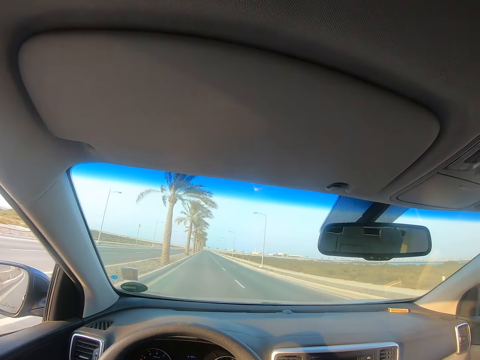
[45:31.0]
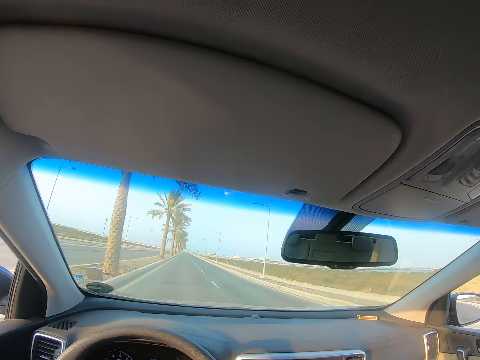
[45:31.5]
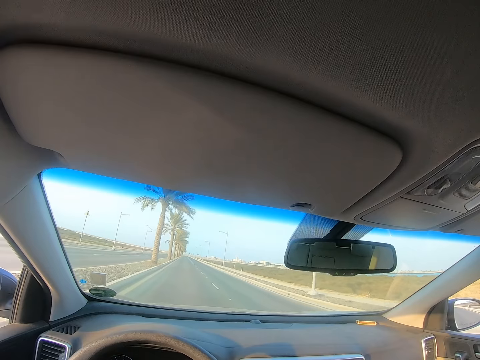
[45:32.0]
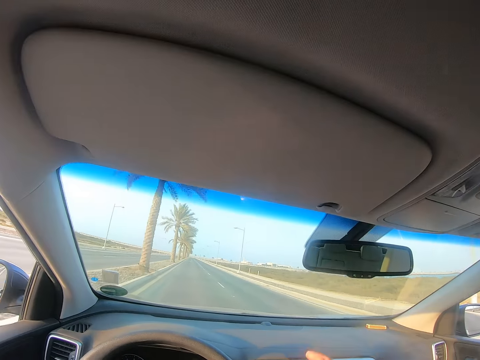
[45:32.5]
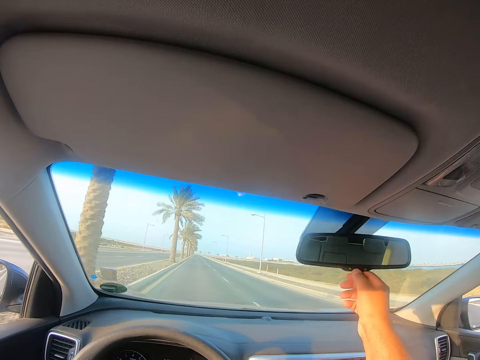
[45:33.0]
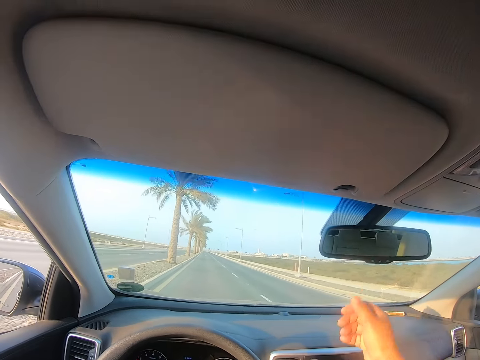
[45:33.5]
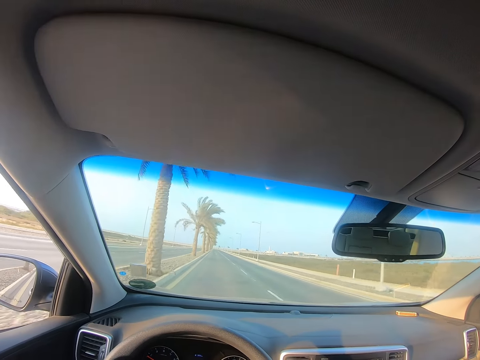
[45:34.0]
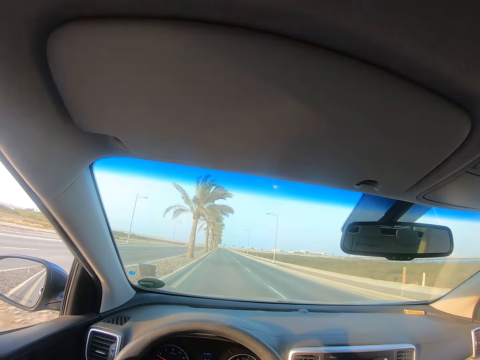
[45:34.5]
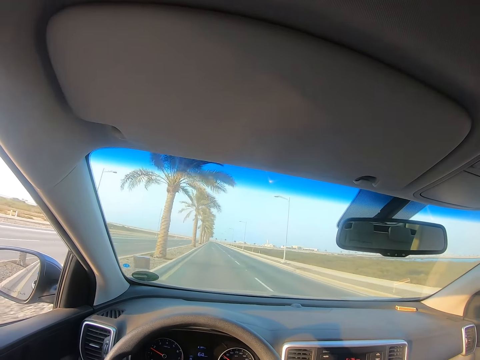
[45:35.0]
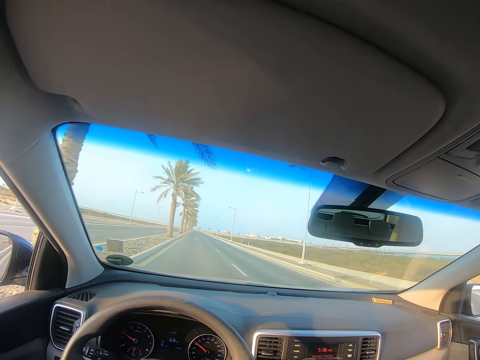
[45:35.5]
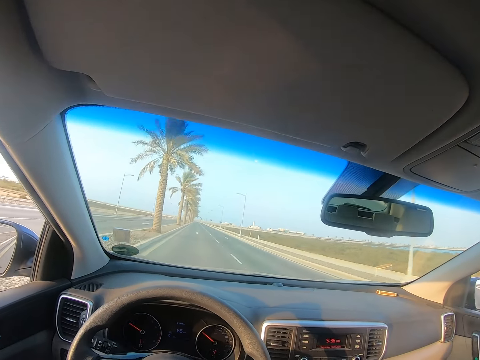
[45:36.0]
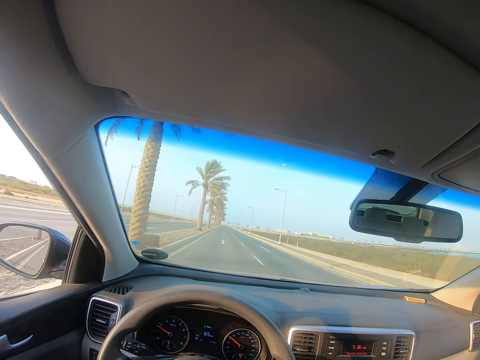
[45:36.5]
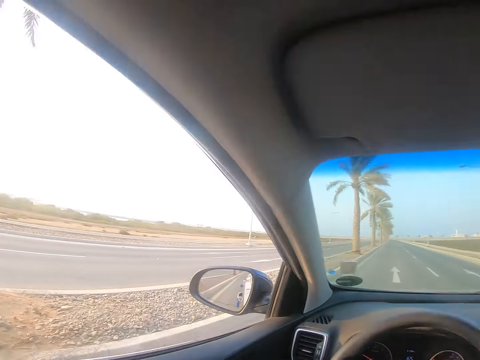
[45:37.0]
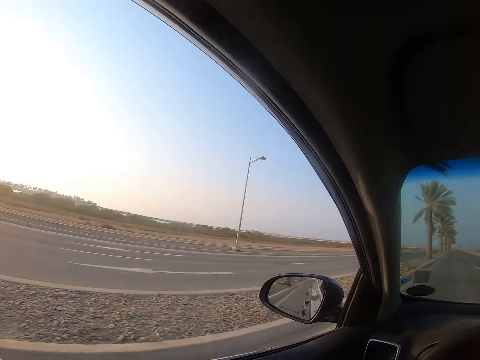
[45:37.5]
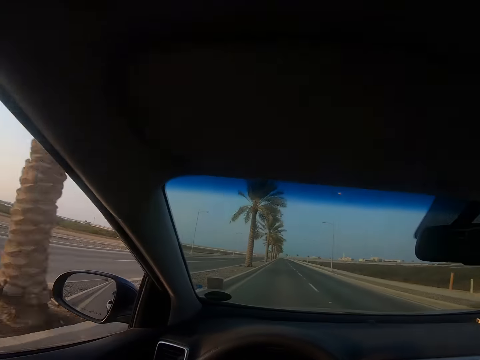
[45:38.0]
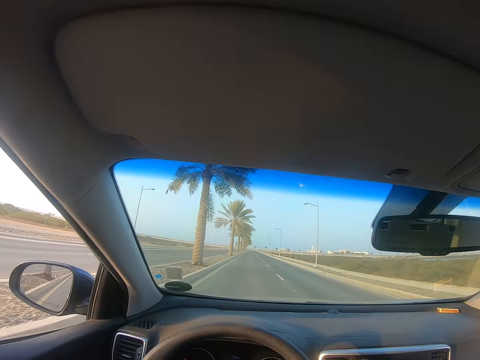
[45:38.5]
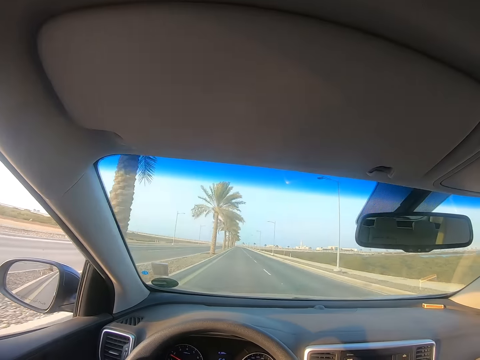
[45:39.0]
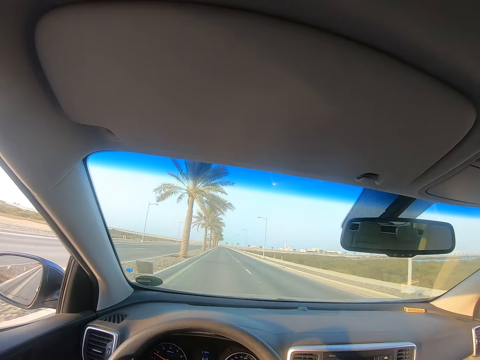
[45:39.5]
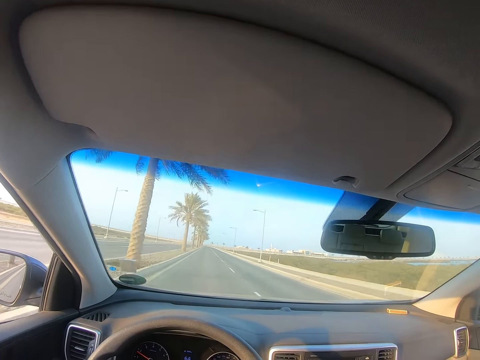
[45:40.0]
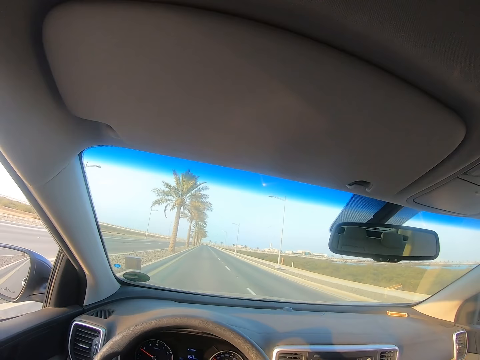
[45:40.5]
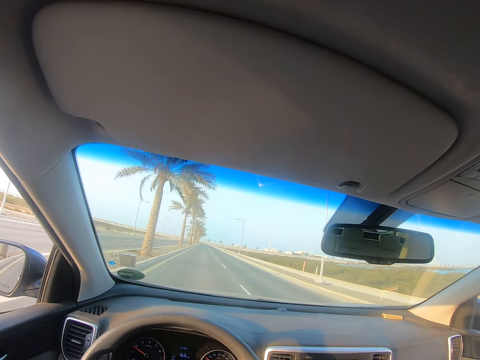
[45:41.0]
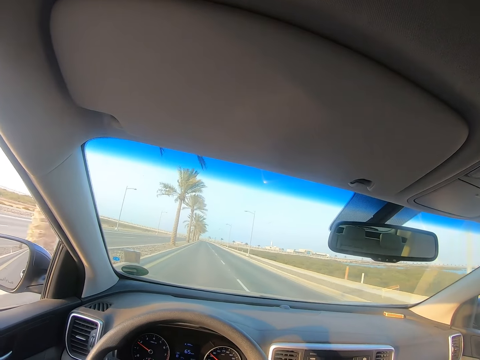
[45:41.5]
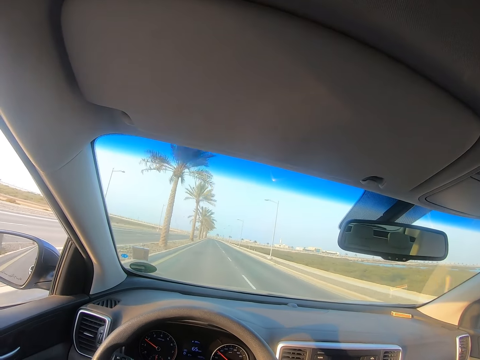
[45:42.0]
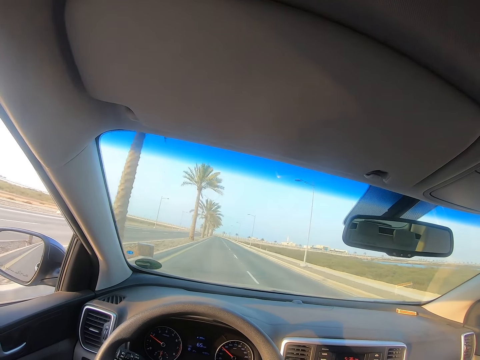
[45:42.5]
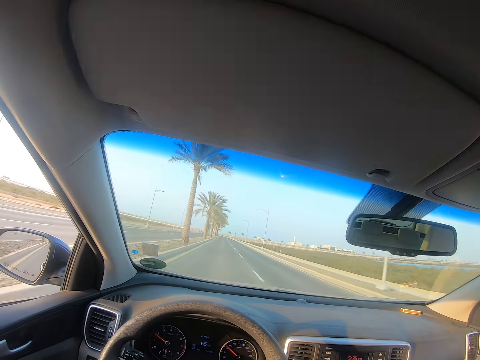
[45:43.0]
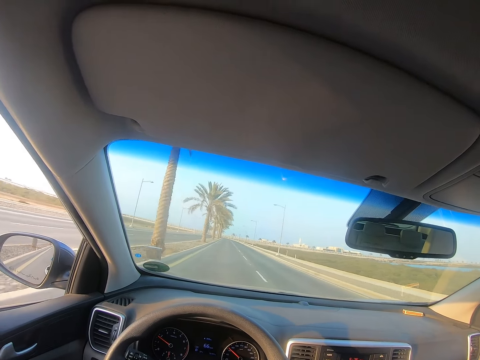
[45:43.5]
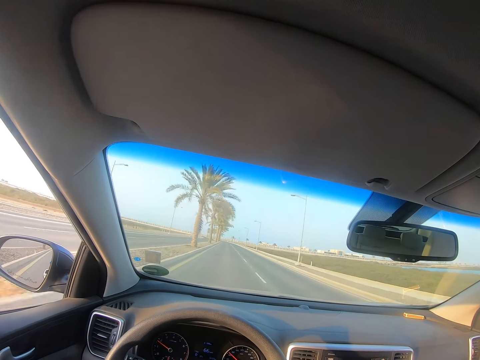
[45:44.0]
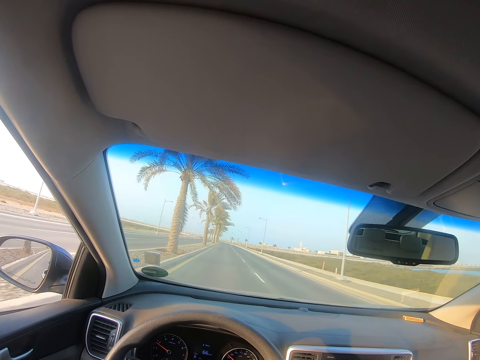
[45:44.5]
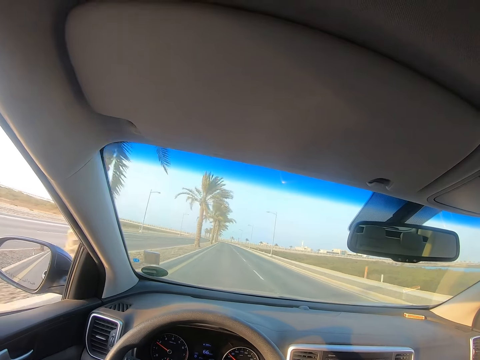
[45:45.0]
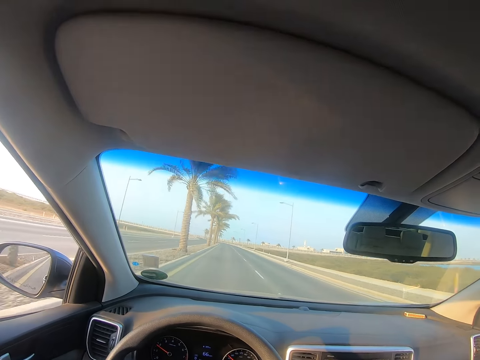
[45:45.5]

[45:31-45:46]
The camera wearer adjusts a mirror in the vehicle. They look through the car window.

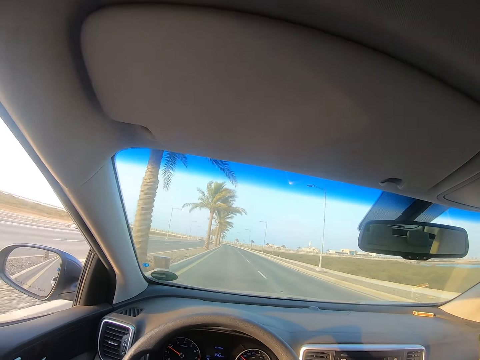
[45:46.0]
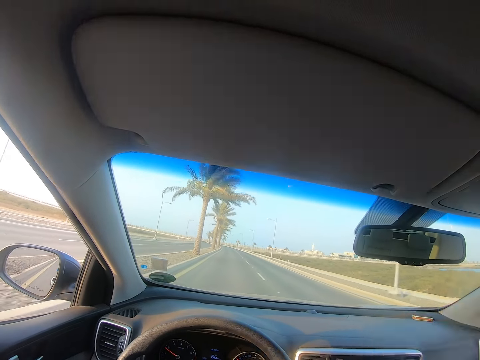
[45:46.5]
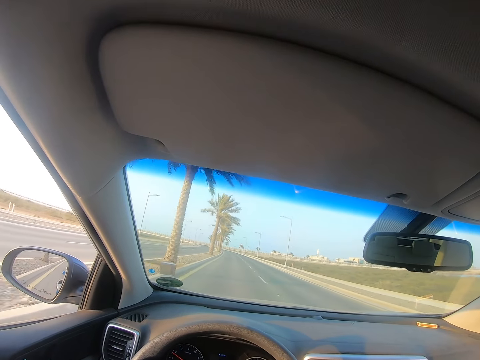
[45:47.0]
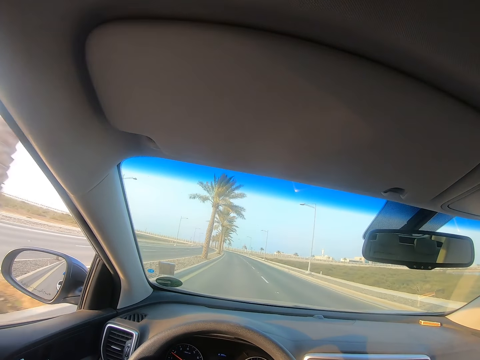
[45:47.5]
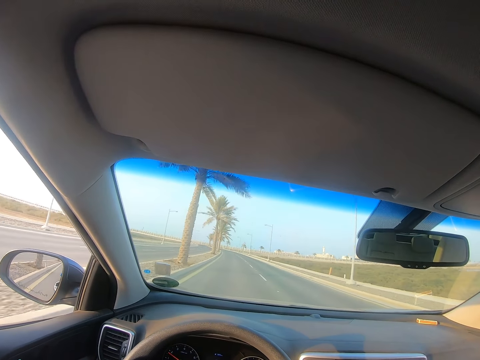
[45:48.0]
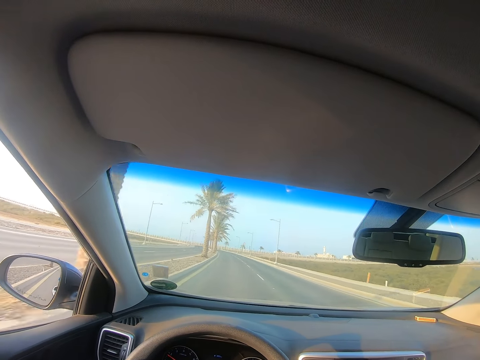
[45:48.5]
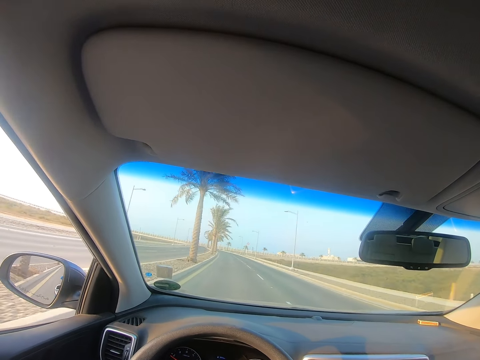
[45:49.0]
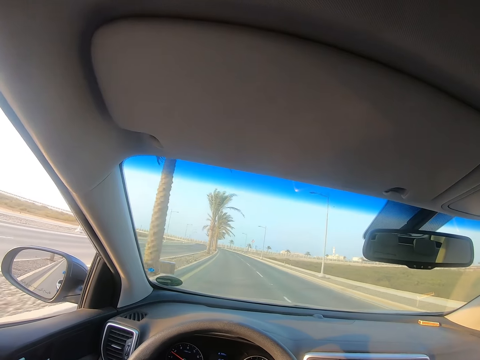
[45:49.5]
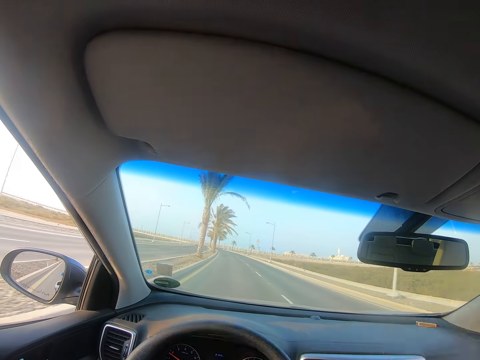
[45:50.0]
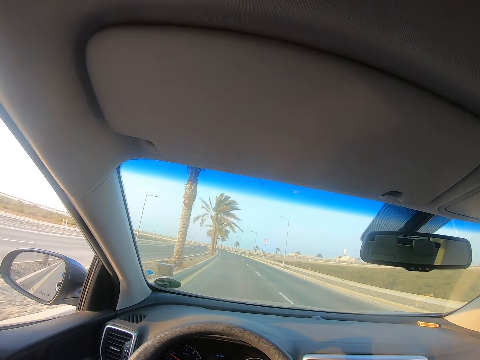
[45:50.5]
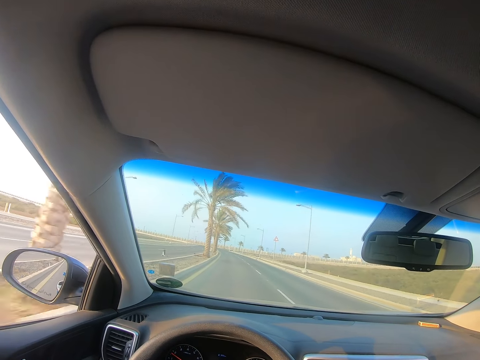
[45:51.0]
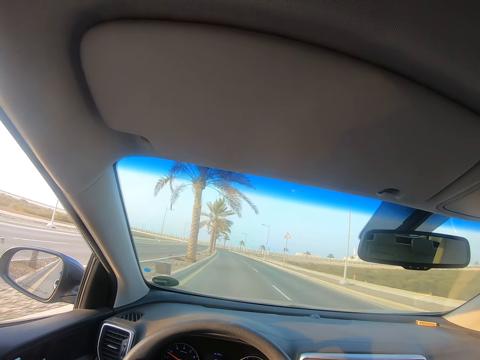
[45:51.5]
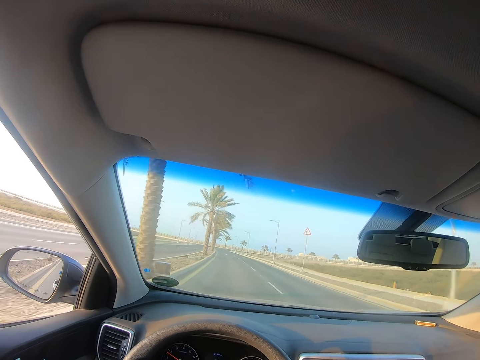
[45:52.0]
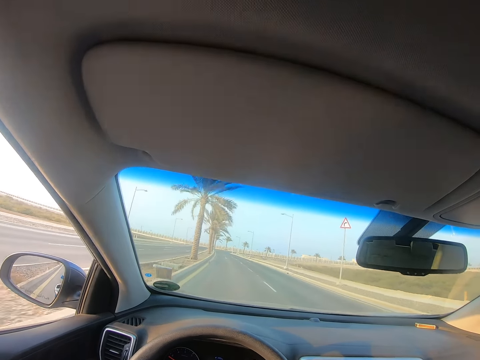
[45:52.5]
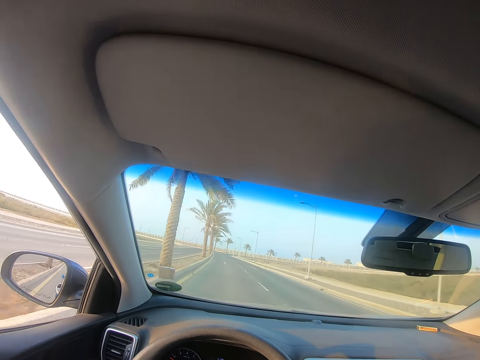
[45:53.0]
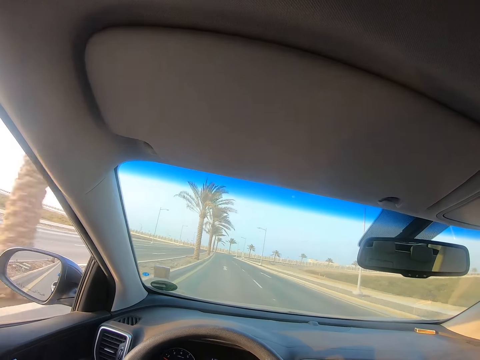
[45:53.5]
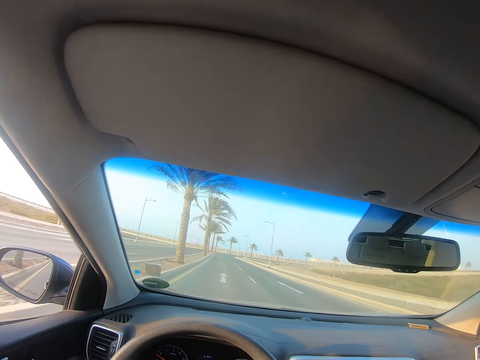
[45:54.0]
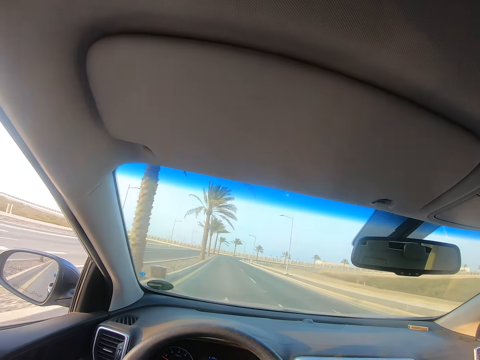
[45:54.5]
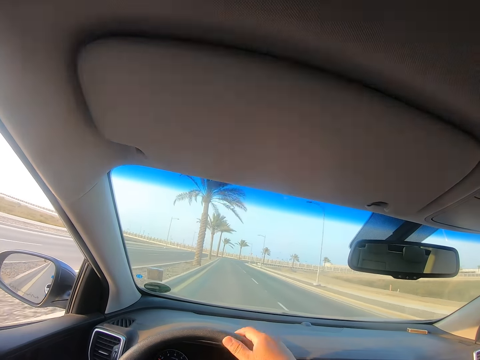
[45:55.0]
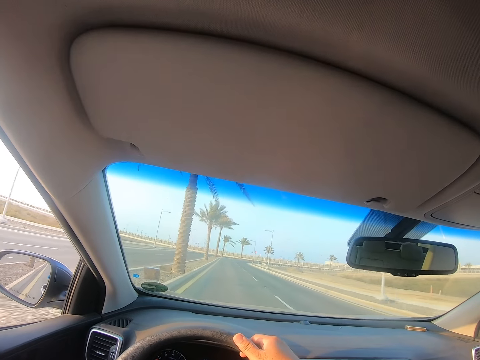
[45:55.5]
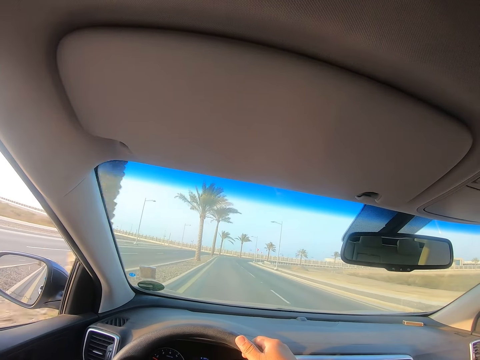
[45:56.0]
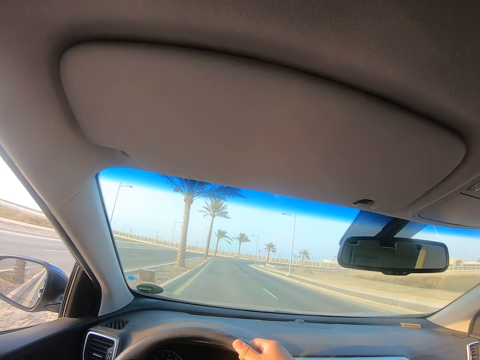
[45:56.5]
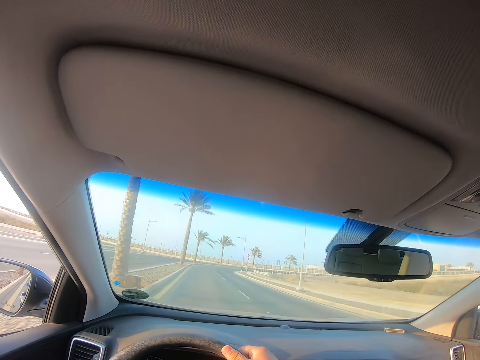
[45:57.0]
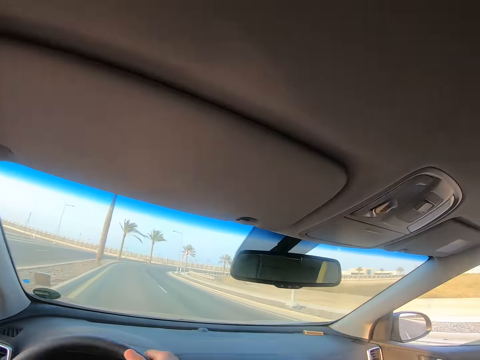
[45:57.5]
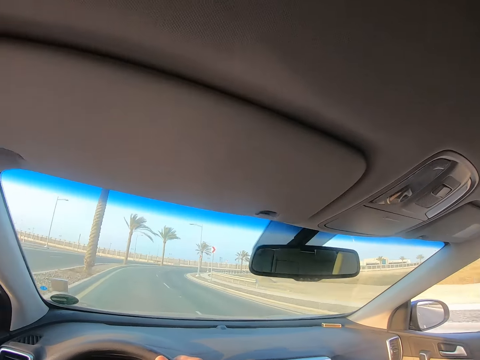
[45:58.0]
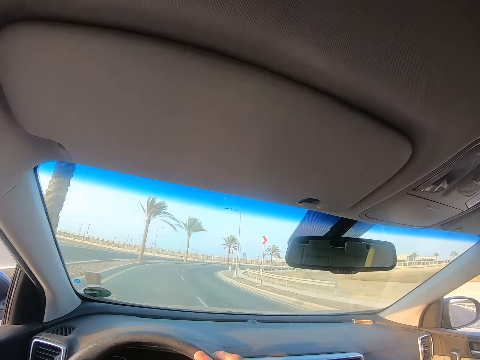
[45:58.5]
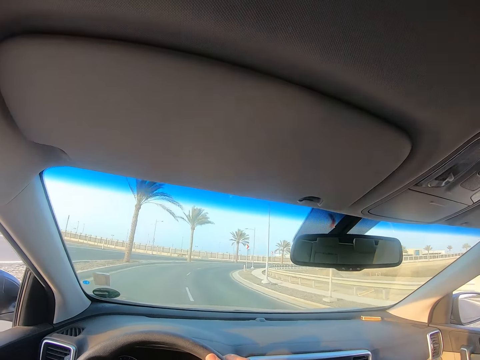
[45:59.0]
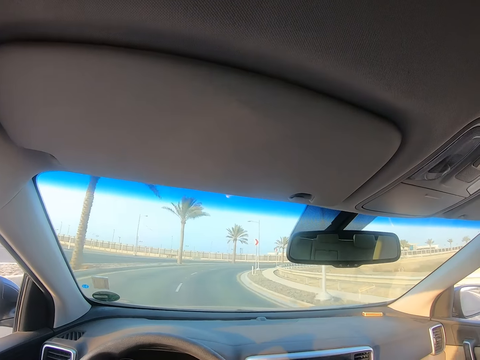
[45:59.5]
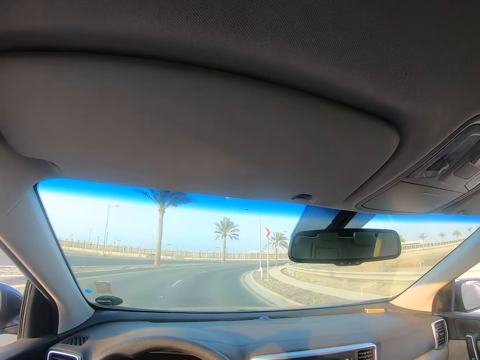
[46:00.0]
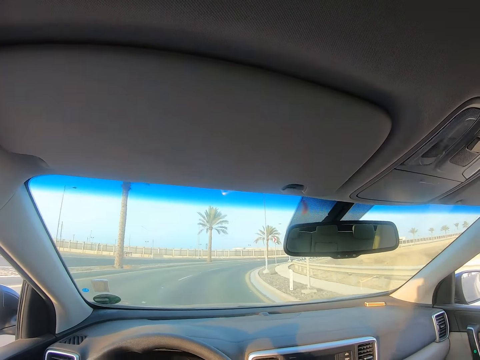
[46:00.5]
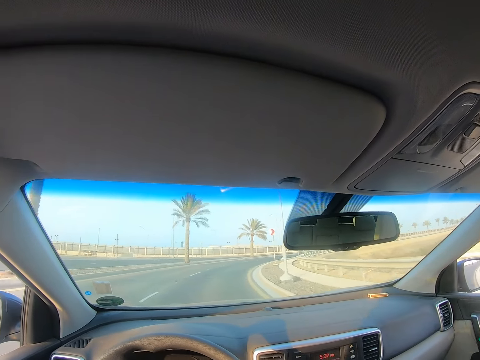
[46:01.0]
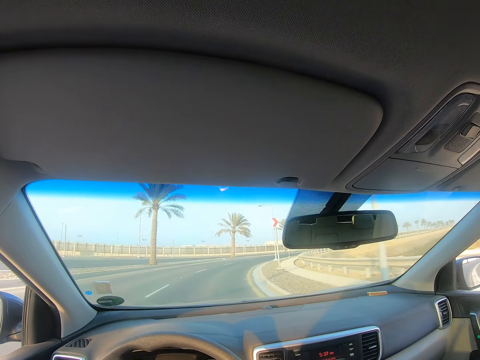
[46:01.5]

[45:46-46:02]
The camera wearer holds the steering with the right hand. They turn sideways.
